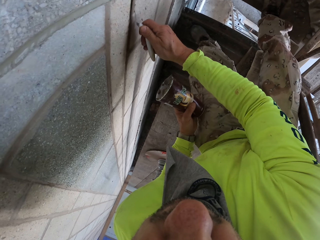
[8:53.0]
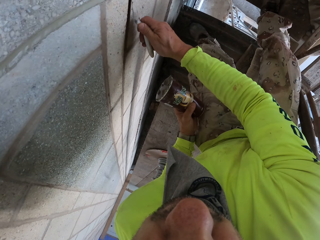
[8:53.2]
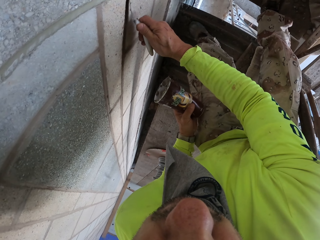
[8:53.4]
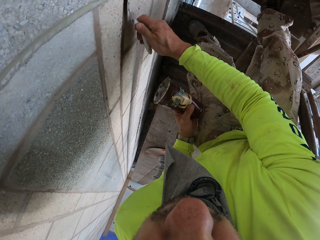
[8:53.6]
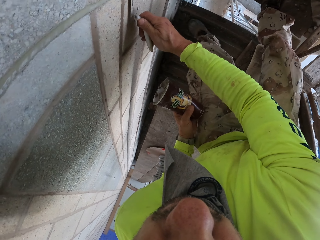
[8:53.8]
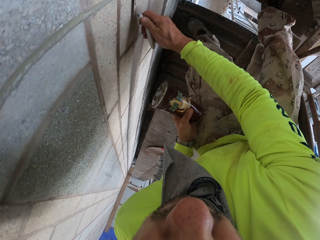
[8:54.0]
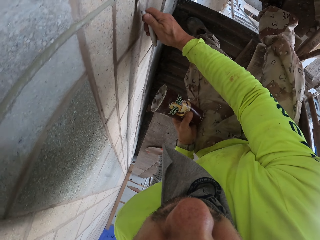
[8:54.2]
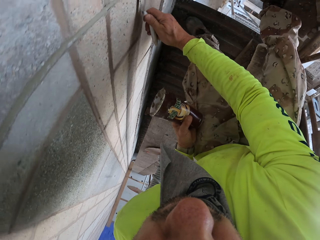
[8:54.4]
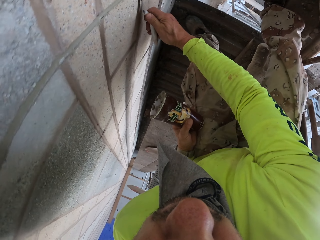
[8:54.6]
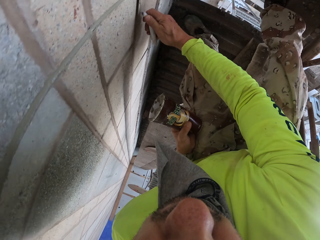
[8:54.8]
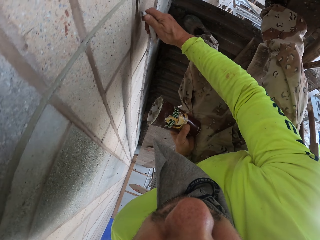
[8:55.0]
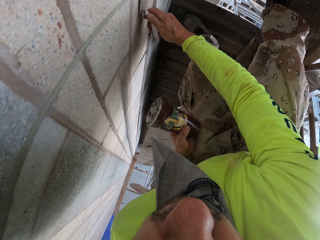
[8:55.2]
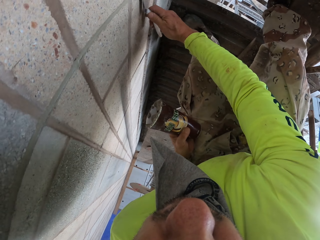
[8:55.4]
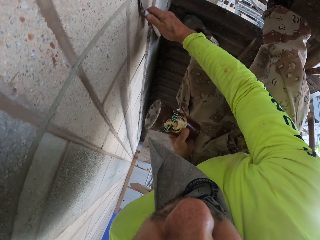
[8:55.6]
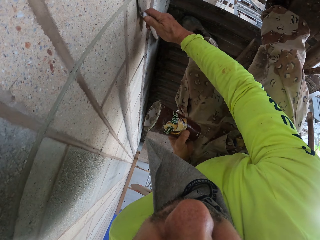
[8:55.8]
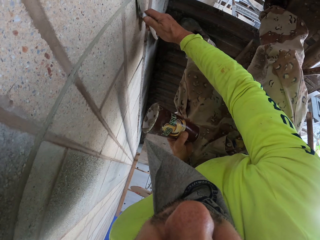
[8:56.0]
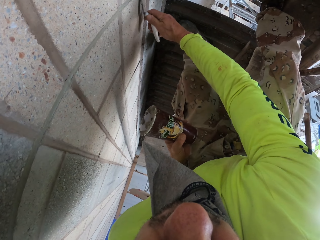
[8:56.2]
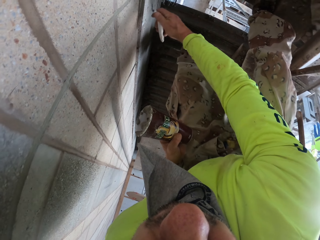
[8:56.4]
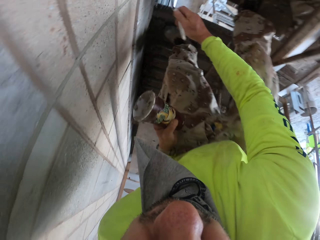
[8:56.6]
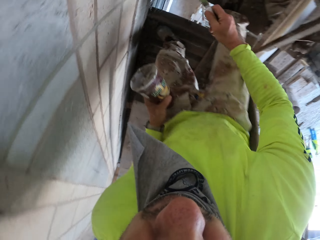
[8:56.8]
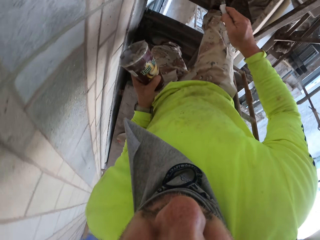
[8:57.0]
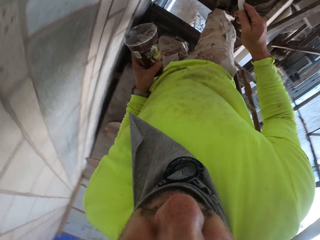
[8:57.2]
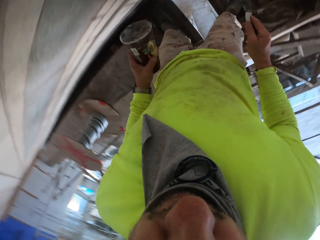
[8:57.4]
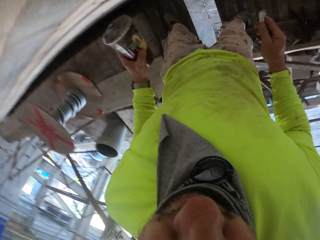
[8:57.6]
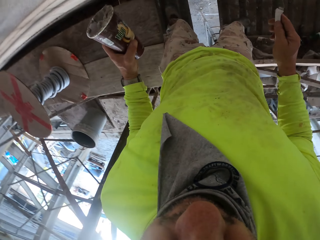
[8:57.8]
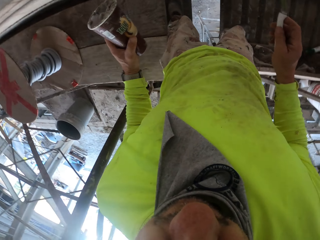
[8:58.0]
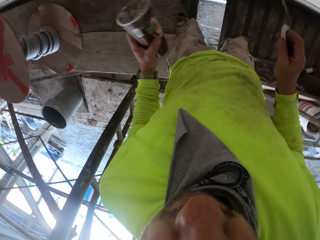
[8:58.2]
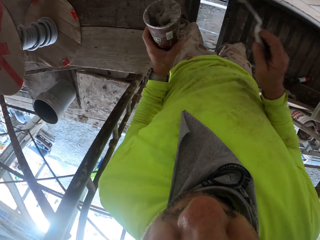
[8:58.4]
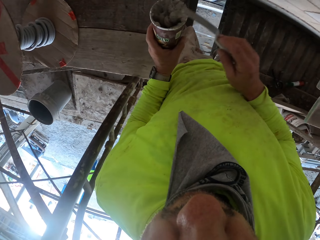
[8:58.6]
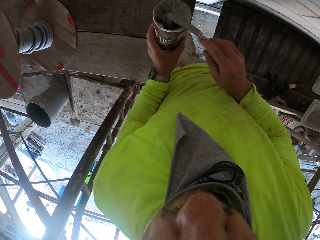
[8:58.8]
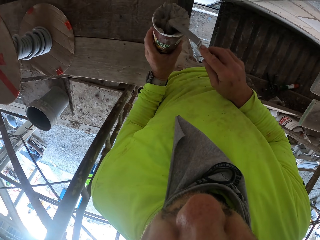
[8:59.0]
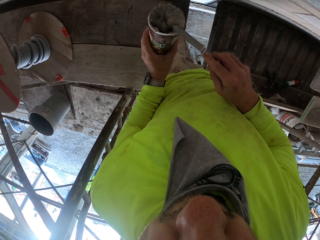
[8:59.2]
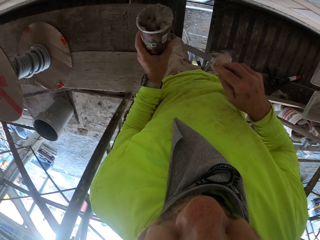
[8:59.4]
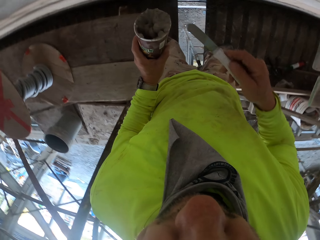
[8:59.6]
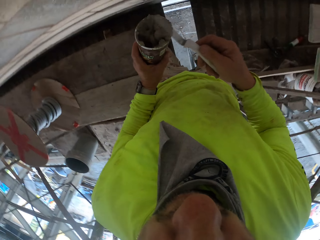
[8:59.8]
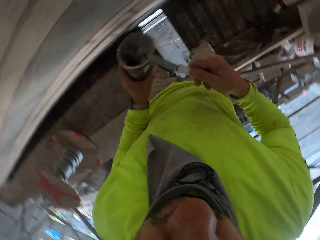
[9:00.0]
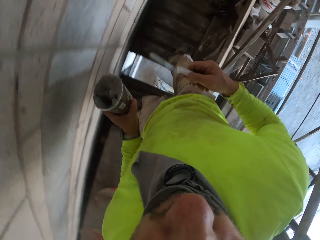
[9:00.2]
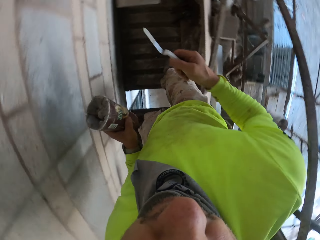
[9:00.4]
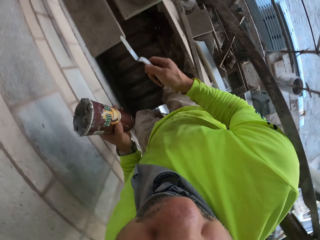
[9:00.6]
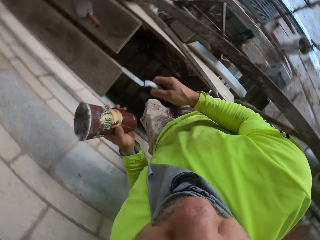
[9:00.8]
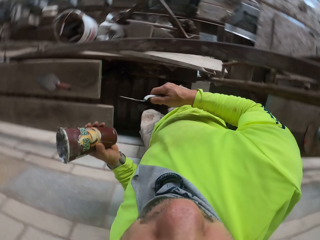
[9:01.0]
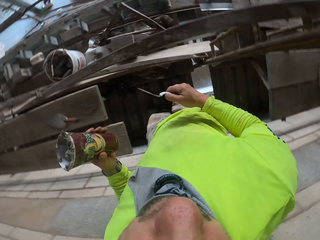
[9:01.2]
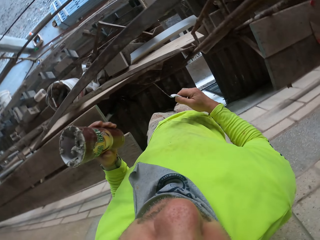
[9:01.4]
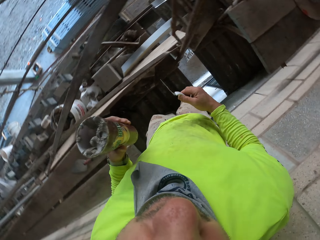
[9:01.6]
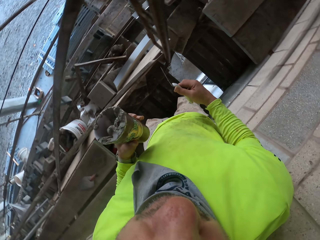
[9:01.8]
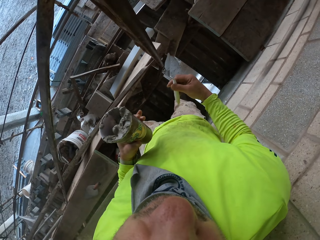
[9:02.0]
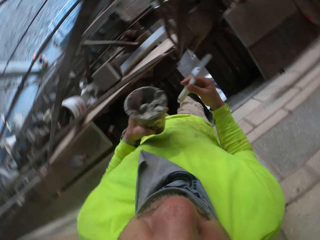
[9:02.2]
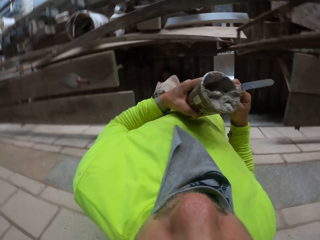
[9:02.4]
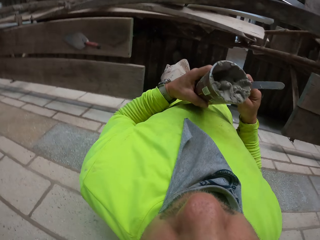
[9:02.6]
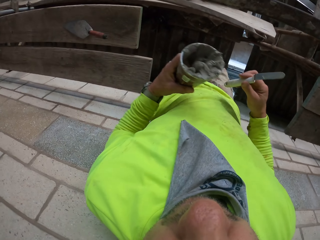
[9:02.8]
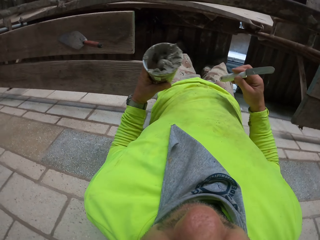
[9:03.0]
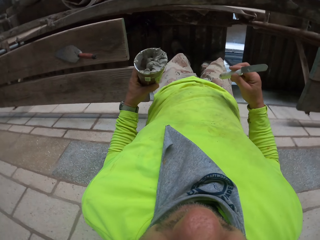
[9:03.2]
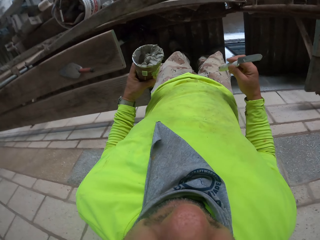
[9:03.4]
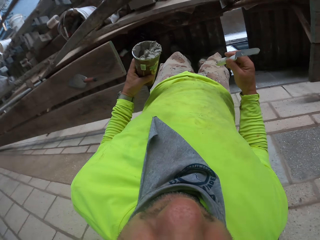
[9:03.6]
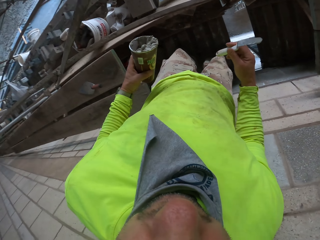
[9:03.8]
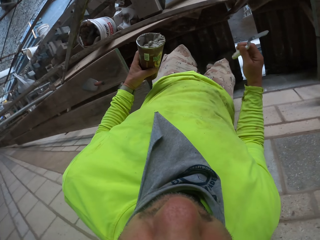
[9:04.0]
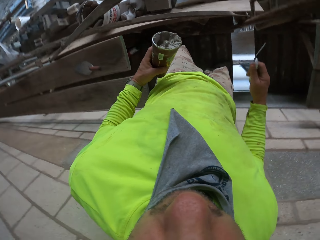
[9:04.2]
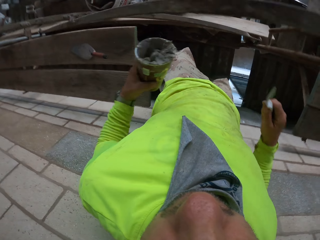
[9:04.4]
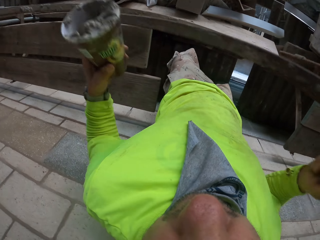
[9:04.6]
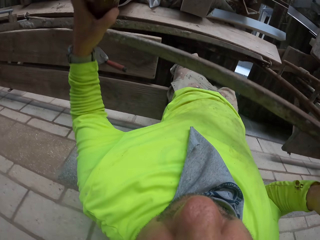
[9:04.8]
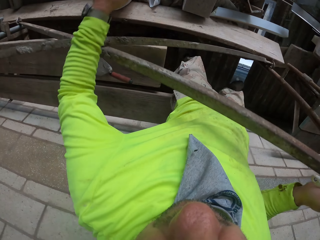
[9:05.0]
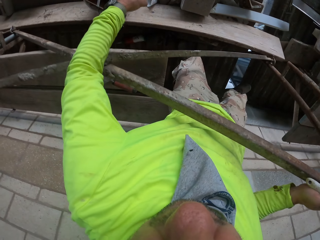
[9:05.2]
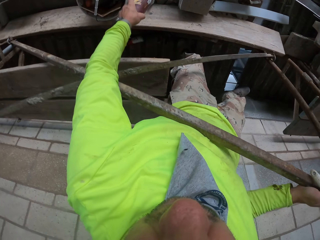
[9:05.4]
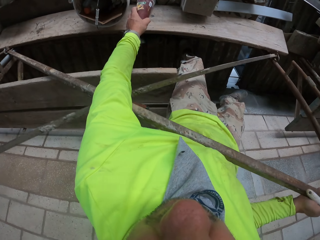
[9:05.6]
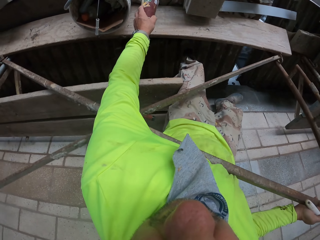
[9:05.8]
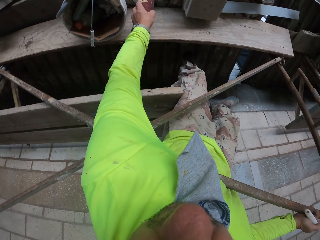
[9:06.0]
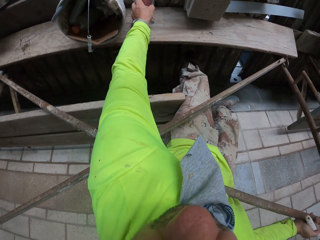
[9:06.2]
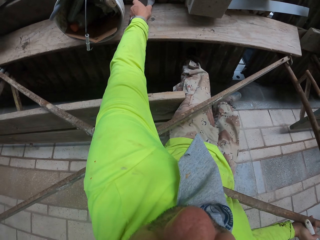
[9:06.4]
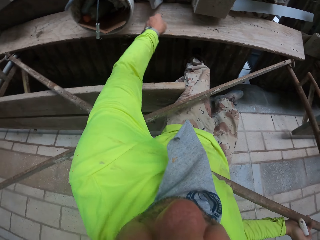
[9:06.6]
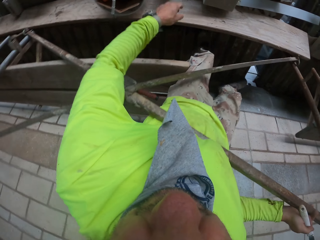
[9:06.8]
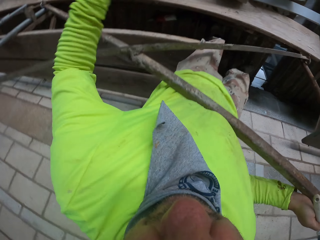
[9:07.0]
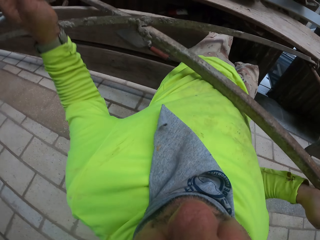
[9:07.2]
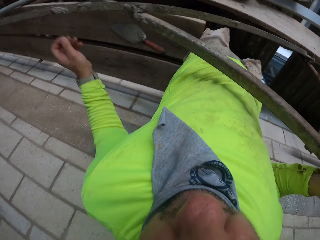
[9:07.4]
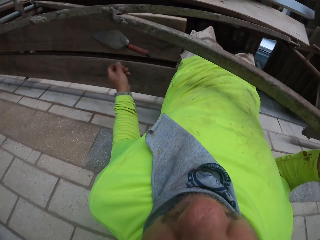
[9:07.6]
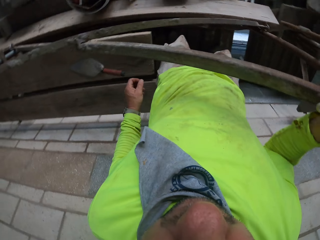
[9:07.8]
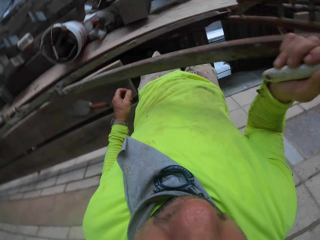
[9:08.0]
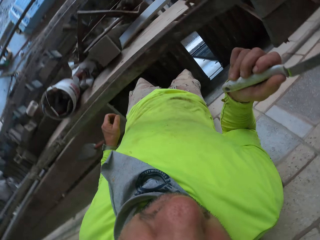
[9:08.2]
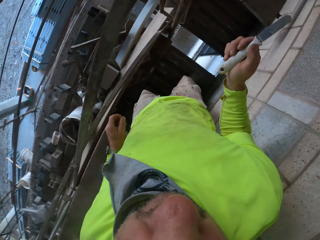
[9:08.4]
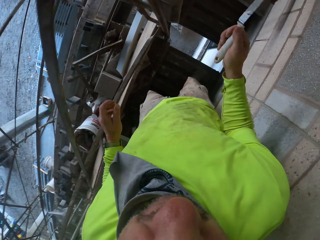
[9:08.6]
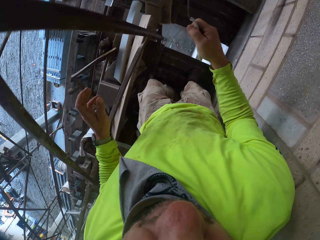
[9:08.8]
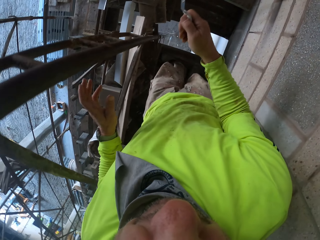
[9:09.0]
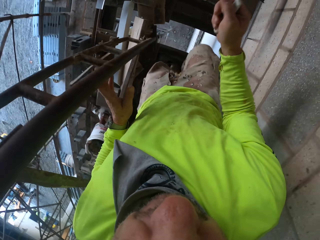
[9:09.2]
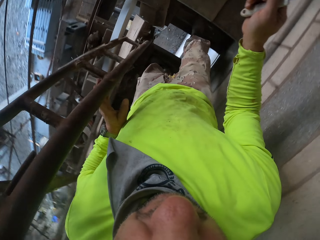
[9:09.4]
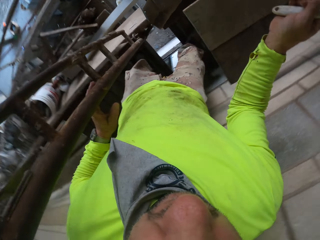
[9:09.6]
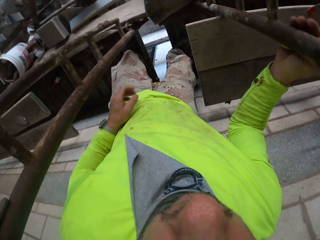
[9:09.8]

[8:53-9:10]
The camera wearer bends down. They stand up. They put cement in a tin. They look around. They walk around the building. They drop the tin down.

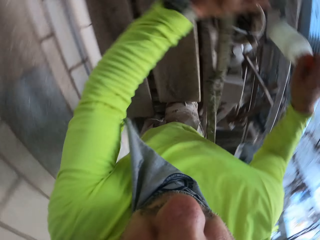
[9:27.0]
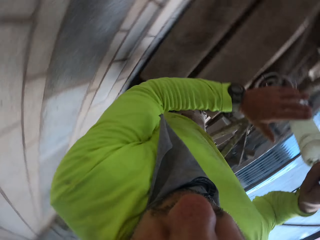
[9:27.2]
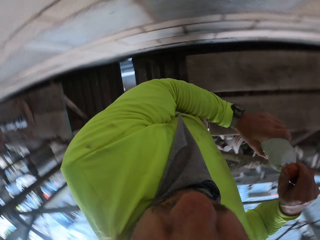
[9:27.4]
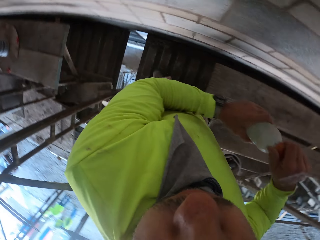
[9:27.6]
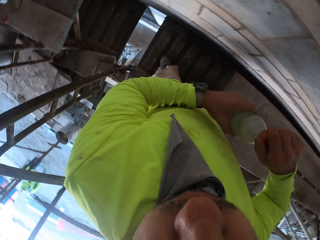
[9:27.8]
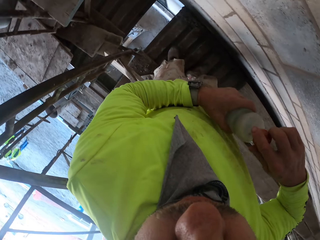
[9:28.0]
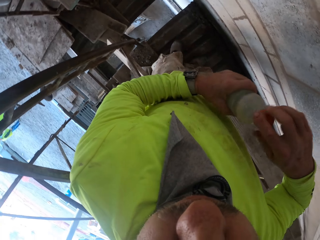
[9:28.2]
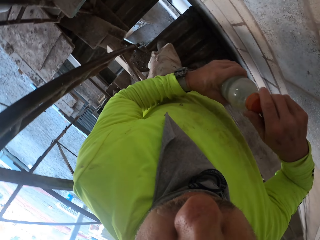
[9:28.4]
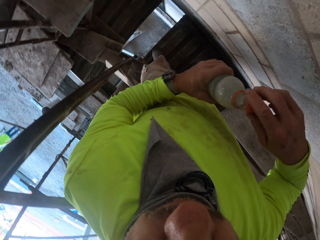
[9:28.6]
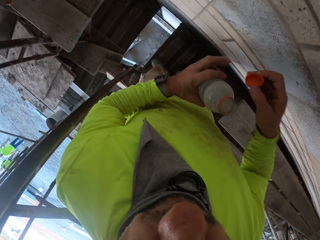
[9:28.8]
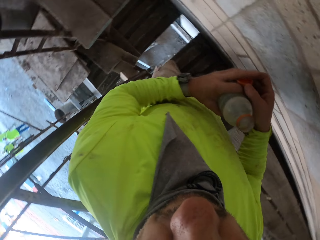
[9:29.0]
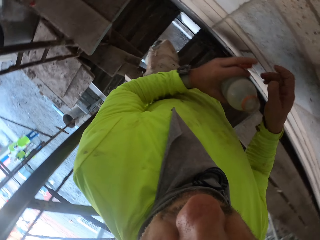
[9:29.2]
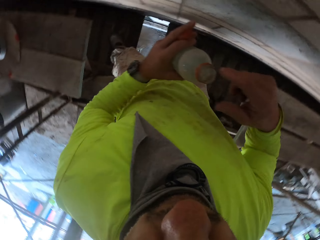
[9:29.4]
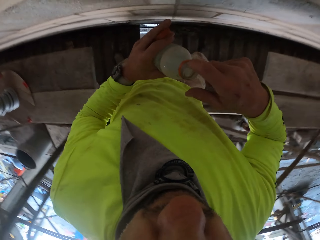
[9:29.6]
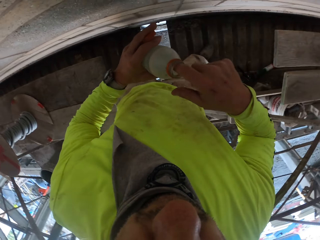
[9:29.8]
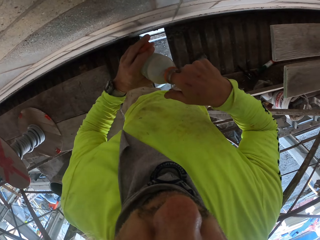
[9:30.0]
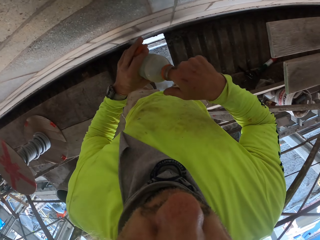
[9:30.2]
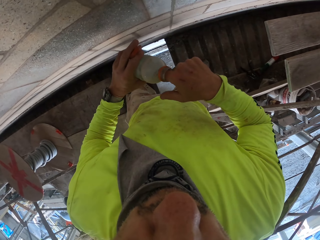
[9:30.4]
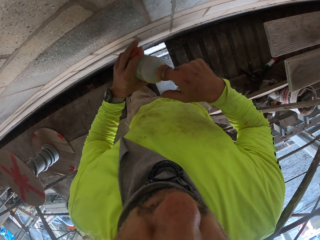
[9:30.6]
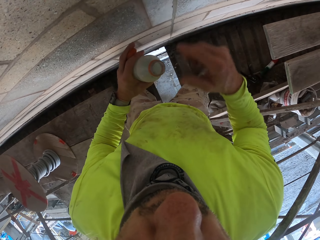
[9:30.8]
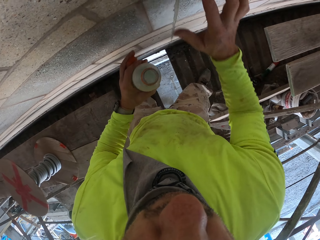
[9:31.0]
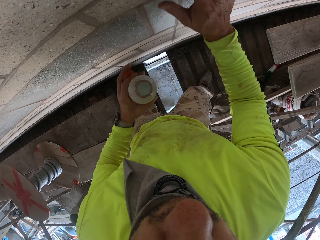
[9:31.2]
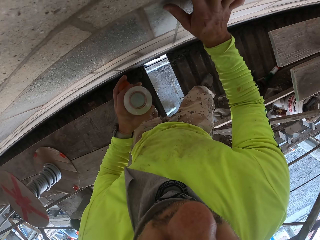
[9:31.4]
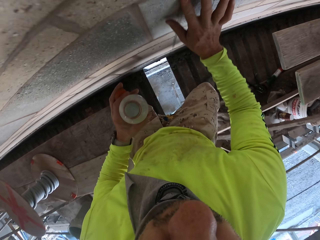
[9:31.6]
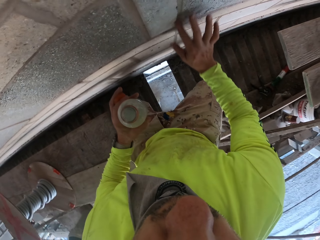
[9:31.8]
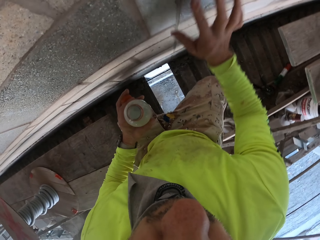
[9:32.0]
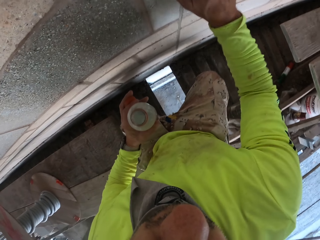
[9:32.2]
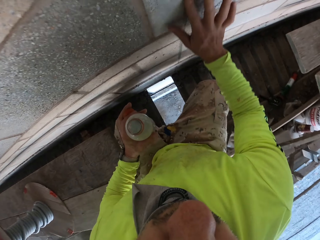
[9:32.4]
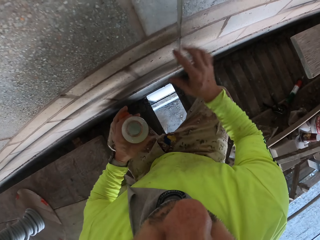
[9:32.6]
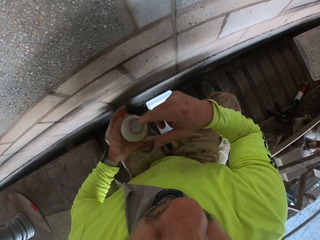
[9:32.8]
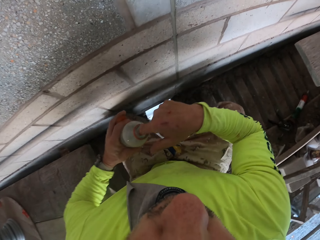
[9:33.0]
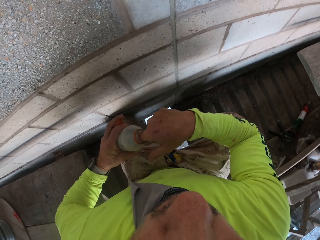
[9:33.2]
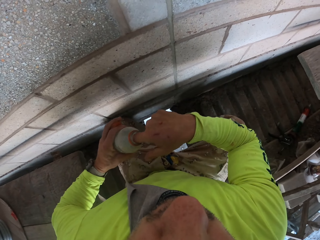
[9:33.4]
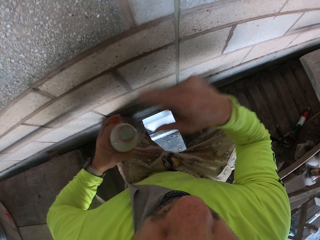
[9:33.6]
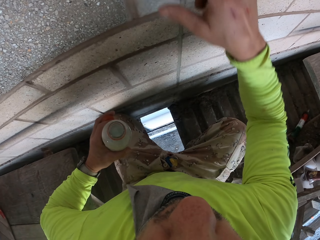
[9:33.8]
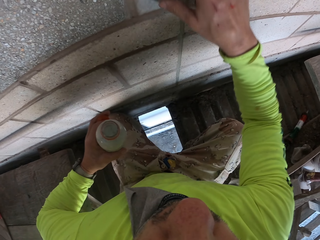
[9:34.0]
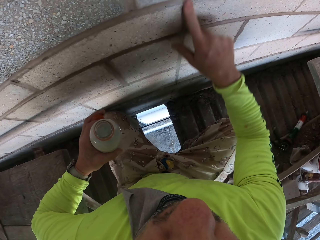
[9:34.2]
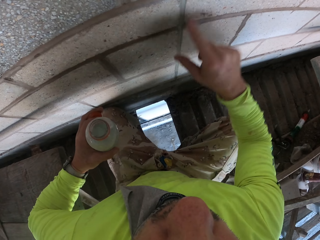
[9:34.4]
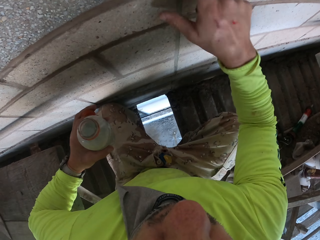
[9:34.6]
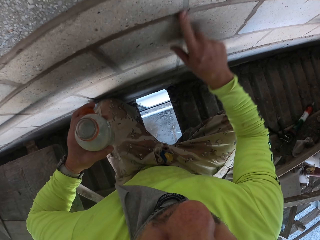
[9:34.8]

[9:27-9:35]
The camera wearer picks up a bottle on something. They hold the bottle and open the bottle. They dip the finger in the bottle. They apply the paint on the wall. They squat down. They dip the finger in the bottle. They apply the paint on the wall.
